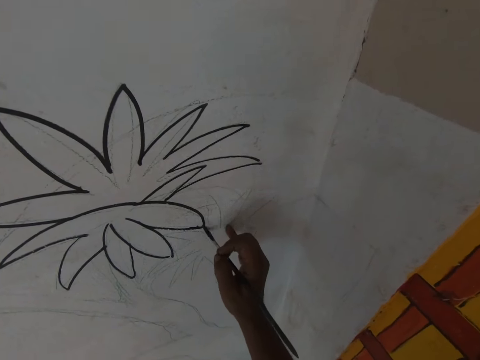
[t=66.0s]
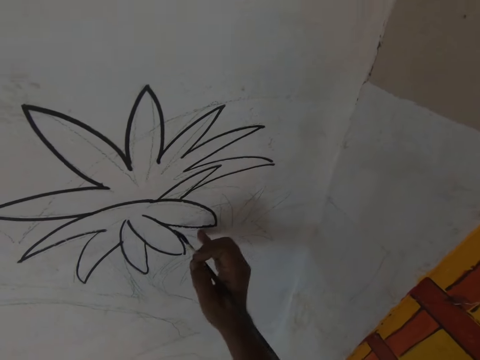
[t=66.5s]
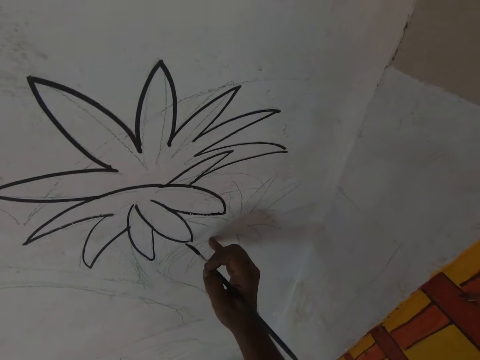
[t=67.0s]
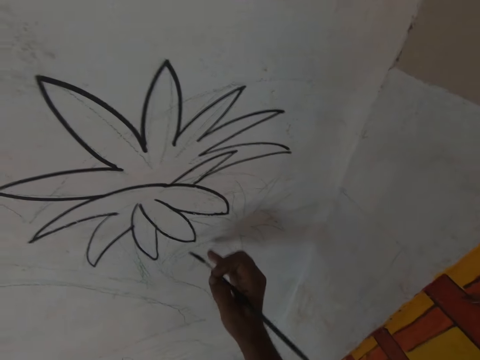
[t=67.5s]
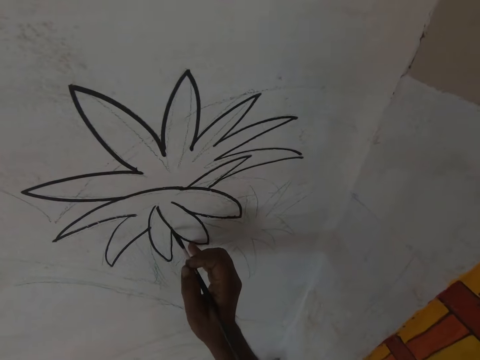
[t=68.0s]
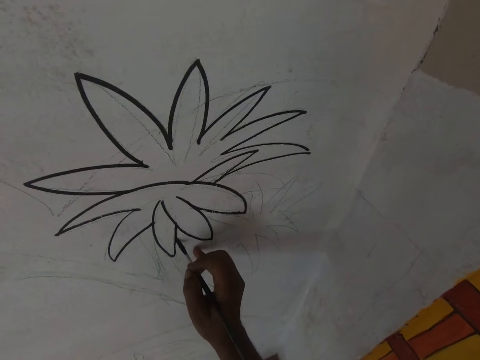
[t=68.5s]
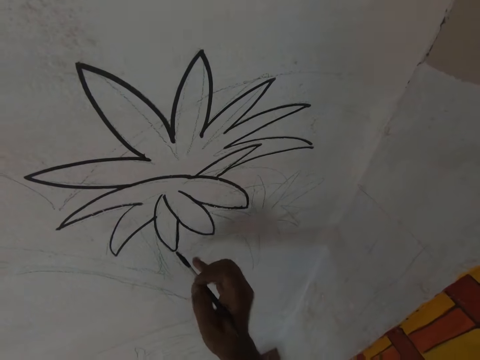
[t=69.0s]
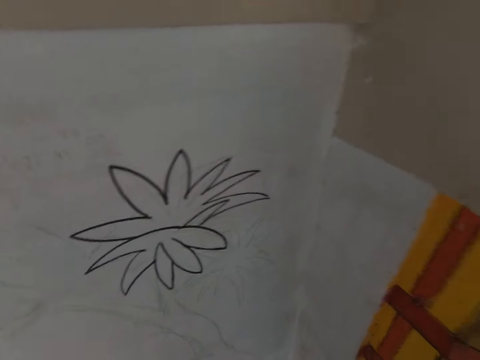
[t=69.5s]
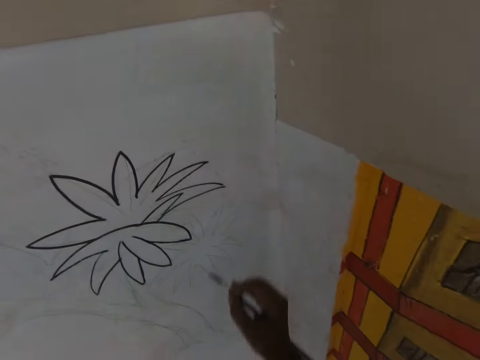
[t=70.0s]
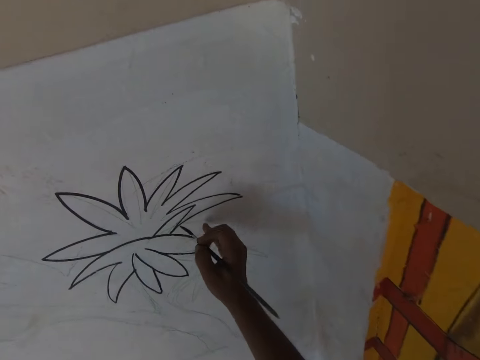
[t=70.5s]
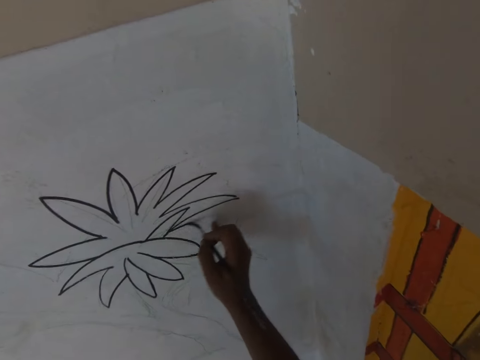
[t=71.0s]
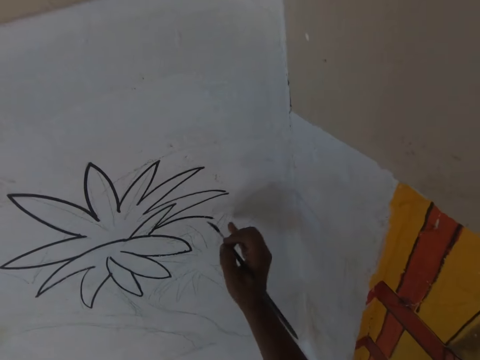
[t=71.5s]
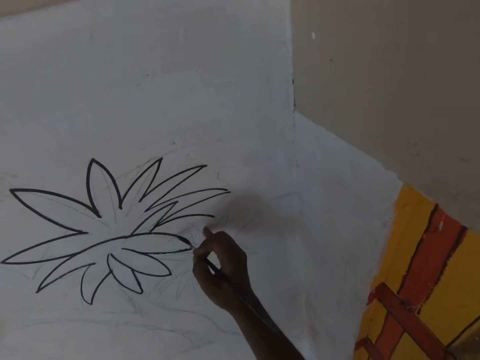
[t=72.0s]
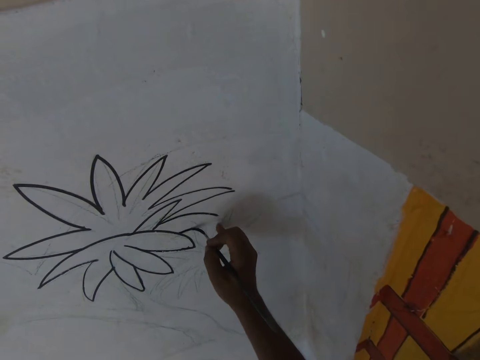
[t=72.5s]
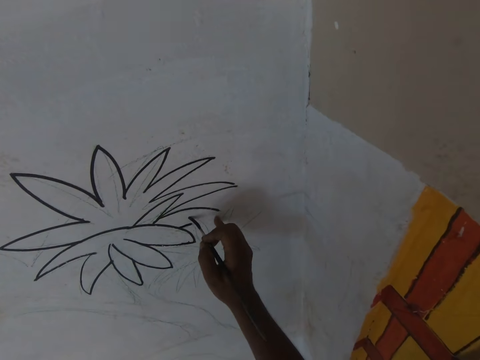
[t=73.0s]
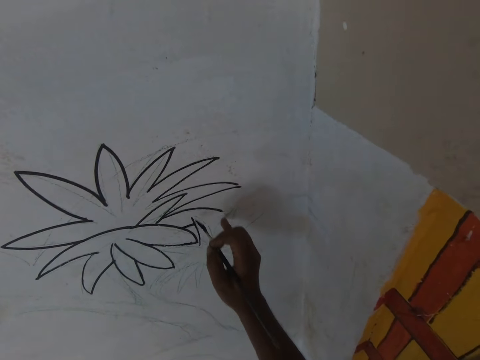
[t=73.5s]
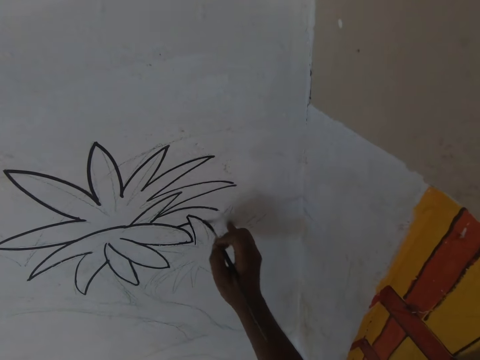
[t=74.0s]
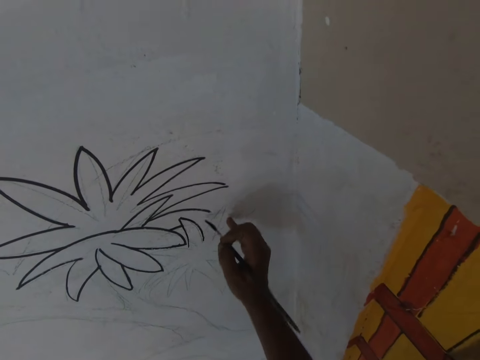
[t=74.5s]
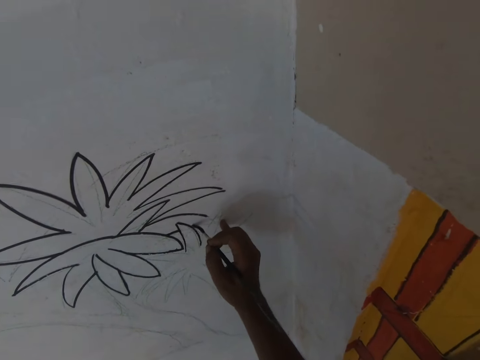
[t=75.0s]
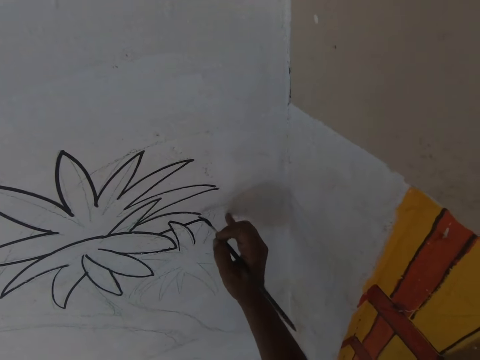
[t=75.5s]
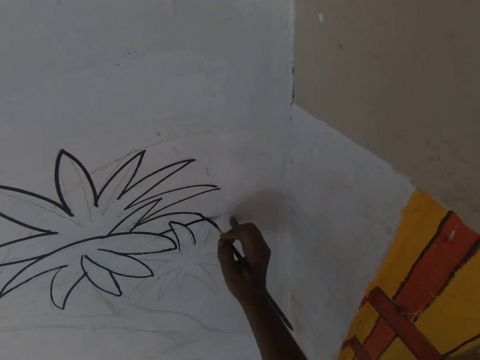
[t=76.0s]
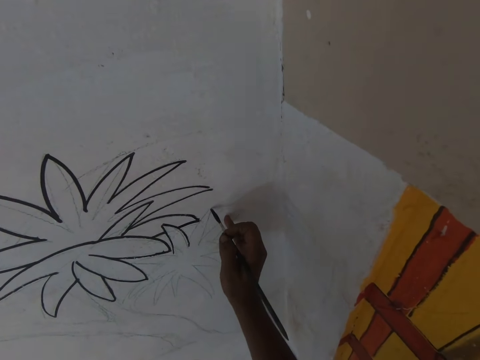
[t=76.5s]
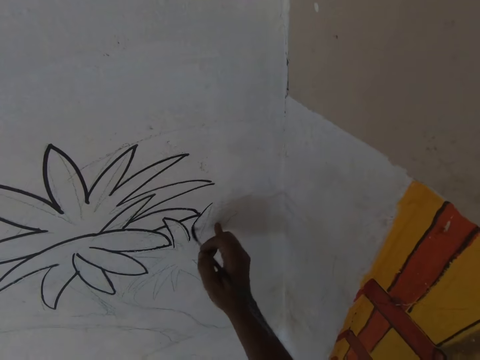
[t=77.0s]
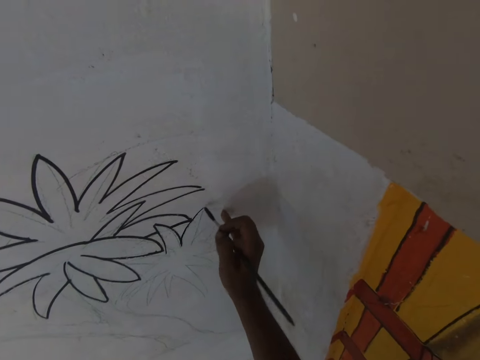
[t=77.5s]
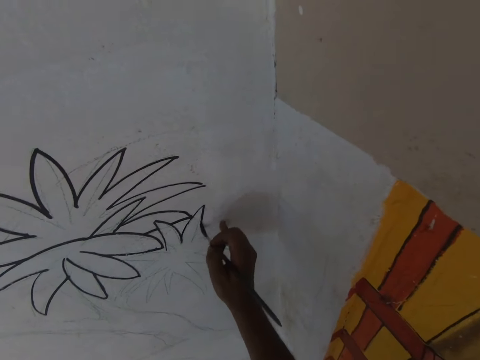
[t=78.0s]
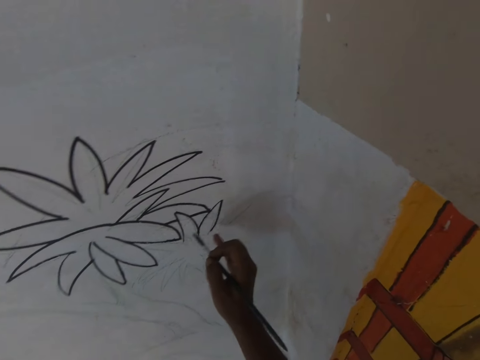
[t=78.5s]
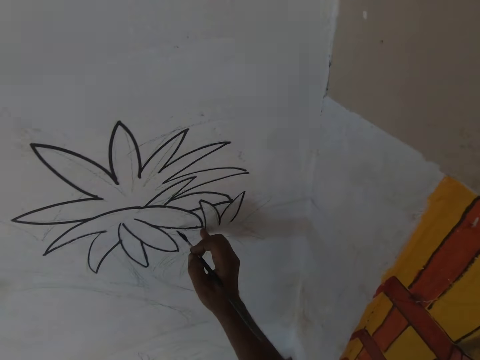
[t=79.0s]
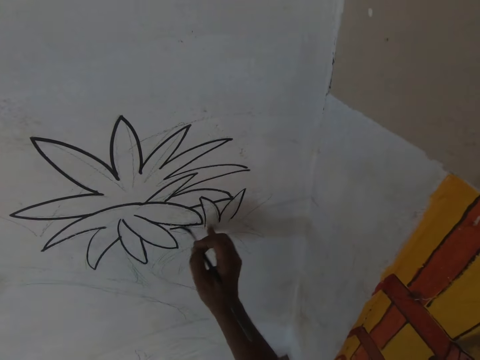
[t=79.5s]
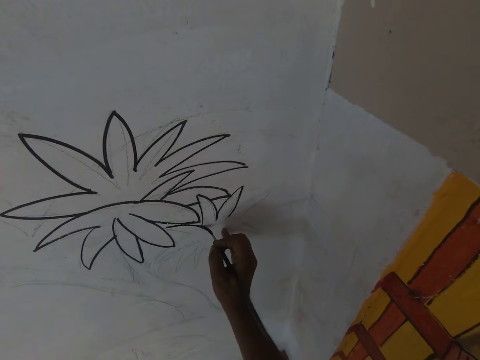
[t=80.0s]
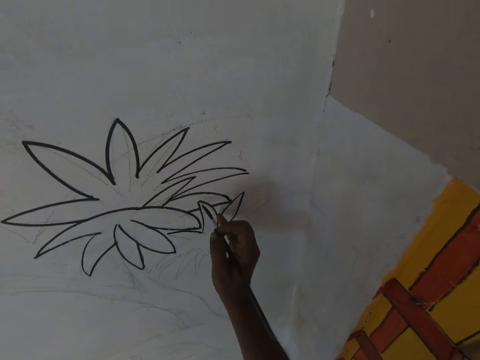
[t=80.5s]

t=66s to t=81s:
The camera wearer stares at the wall. They paint a drawing on the wall with a paint brush.

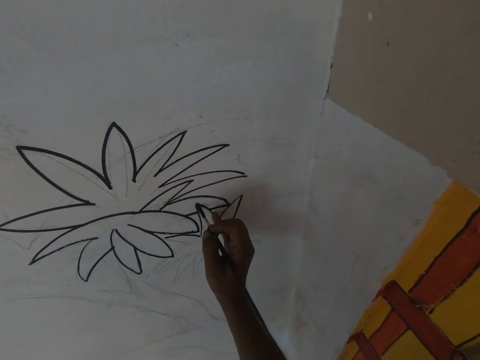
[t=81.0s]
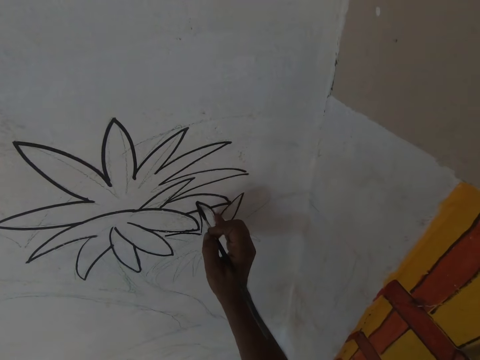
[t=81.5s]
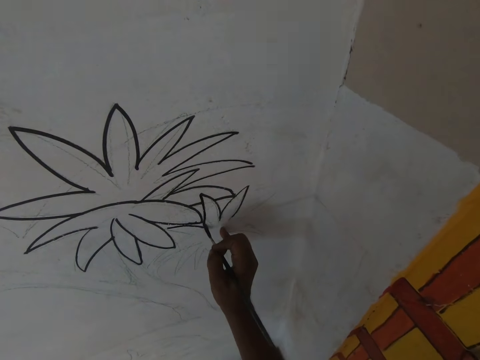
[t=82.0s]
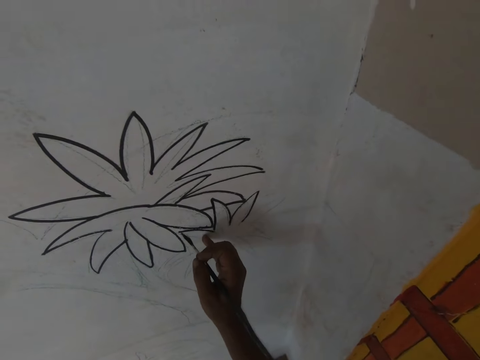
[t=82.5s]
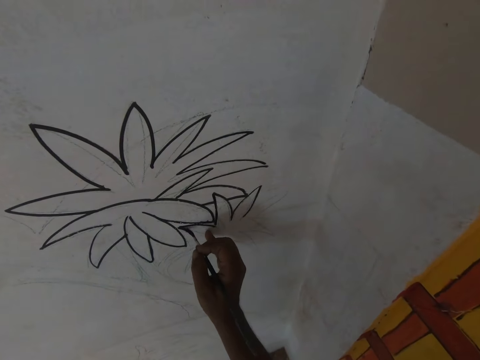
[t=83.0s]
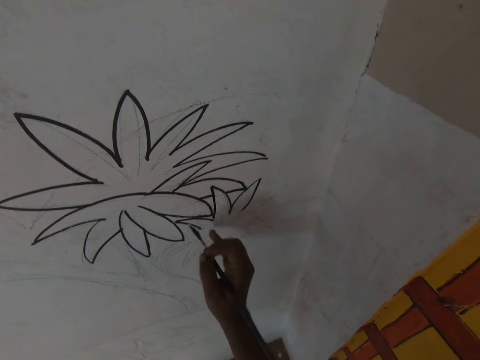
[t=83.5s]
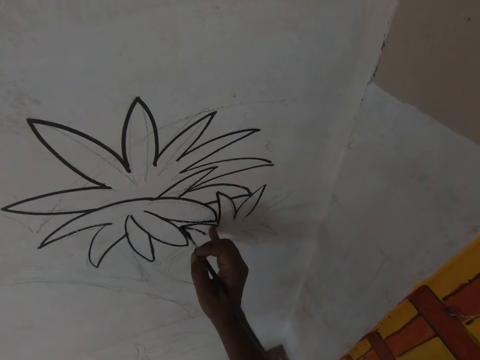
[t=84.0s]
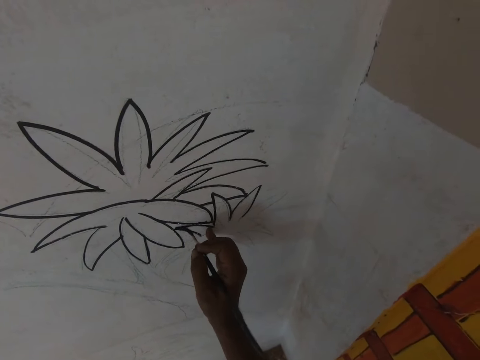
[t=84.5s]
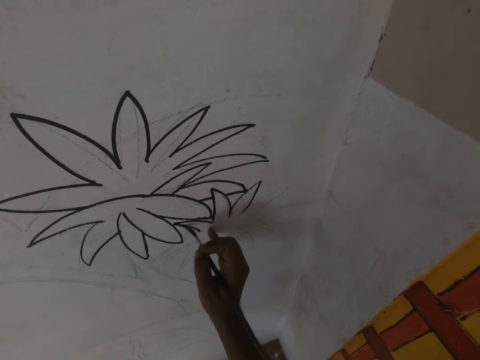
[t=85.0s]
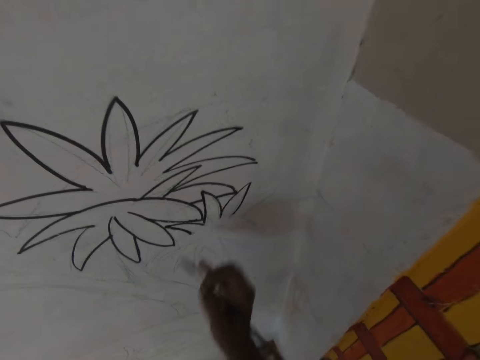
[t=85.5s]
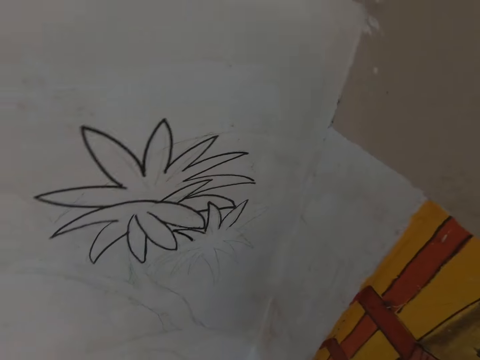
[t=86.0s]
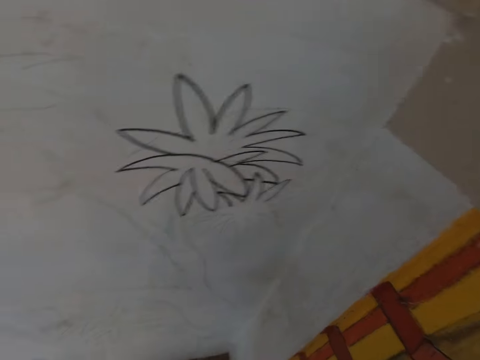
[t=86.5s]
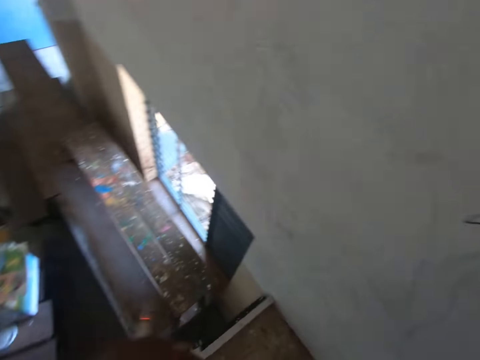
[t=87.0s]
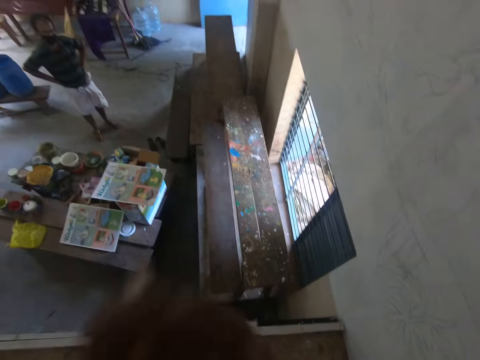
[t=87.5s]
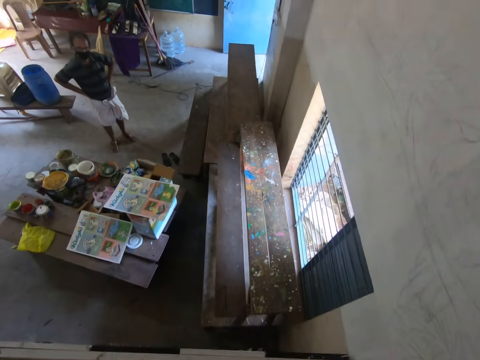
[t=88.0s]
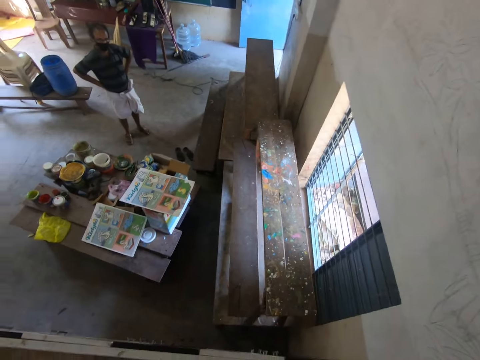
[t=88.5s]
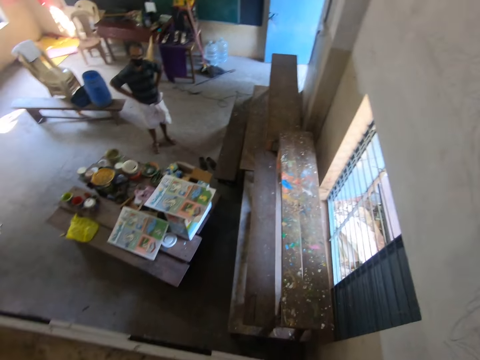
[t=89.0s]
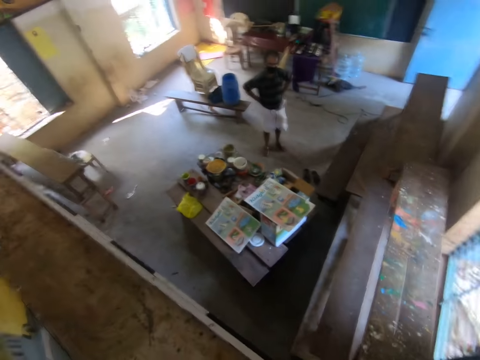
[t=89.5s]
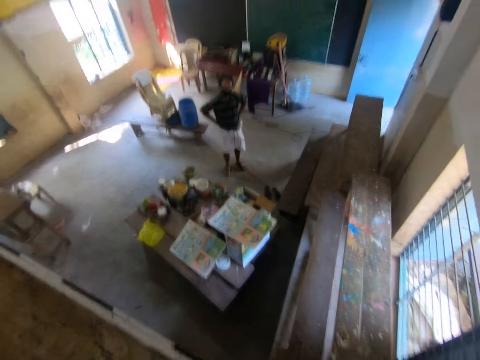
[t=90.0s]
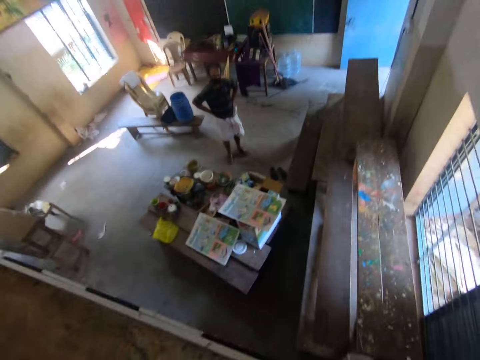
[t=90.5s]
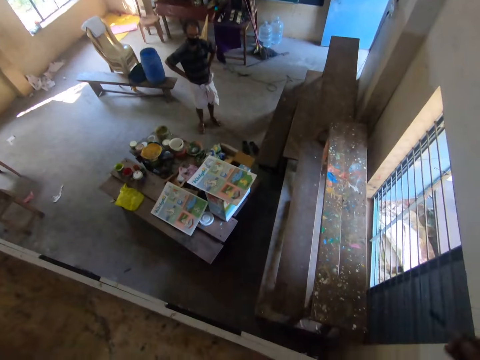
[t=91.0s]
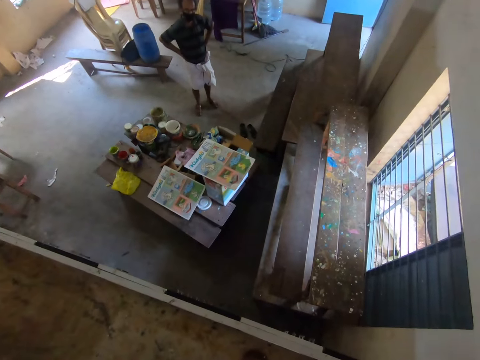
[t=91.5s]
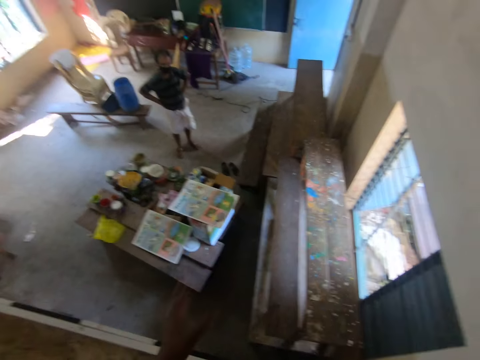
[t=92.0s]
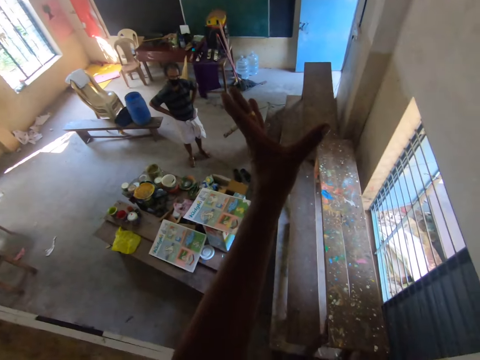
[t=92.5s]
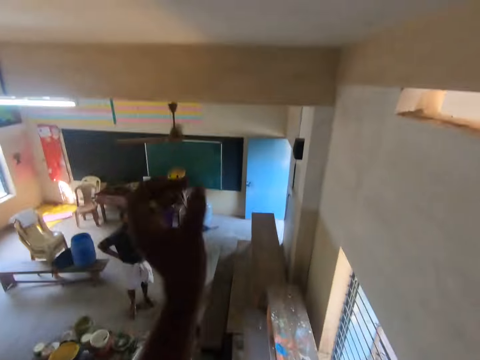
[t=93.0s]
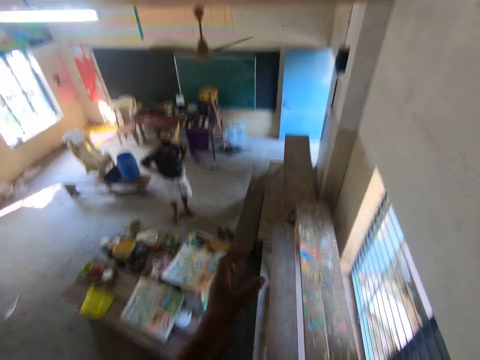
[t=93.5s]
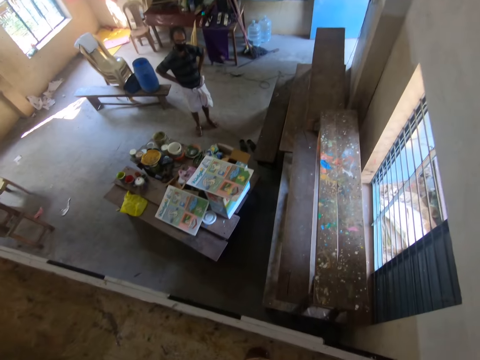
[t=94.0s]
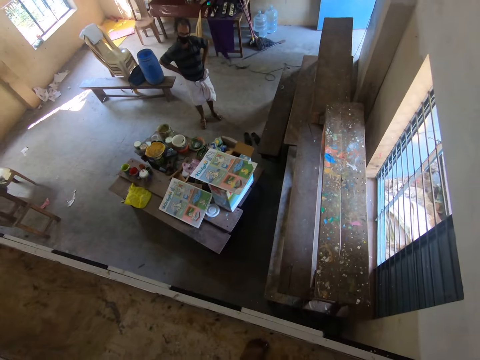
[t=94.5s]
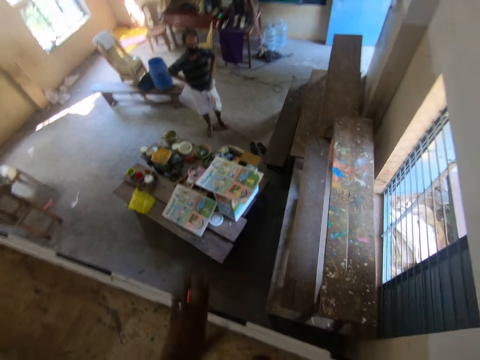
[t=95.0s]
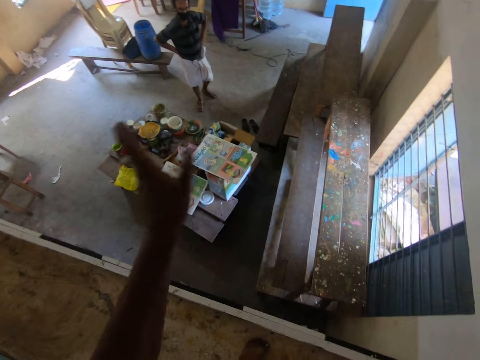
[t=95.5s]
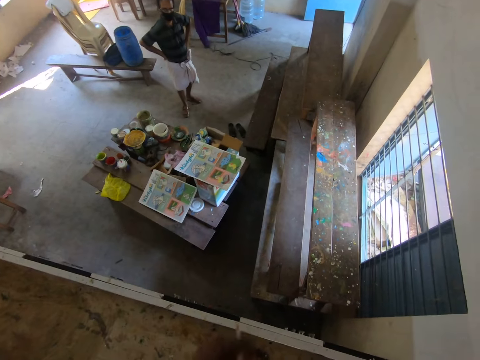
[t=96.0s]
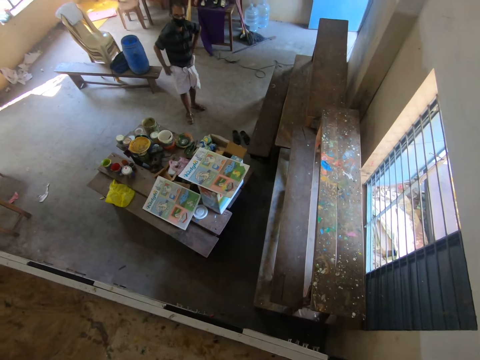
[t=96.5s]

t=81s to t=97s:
The camera wearer turns towards a man. They talk to the man.
